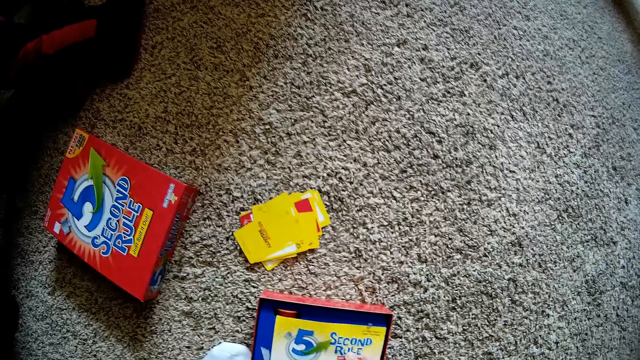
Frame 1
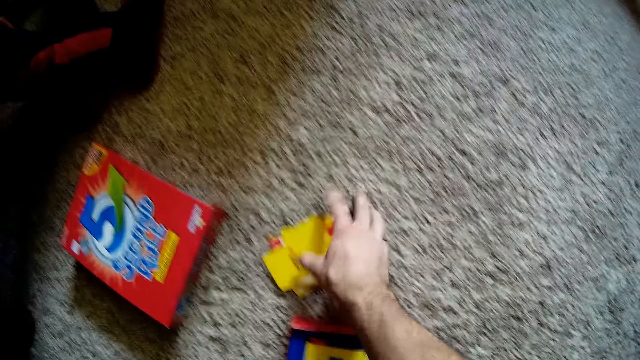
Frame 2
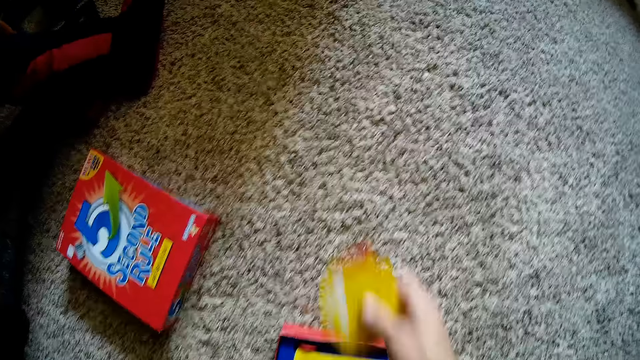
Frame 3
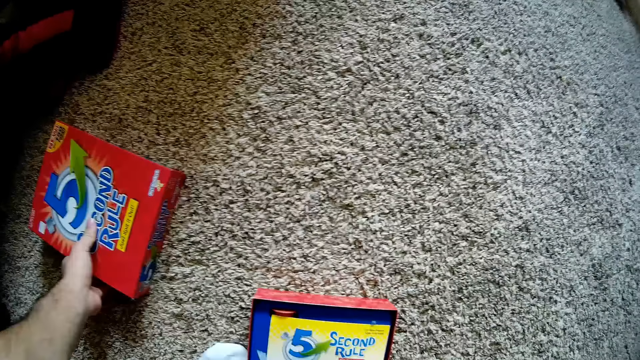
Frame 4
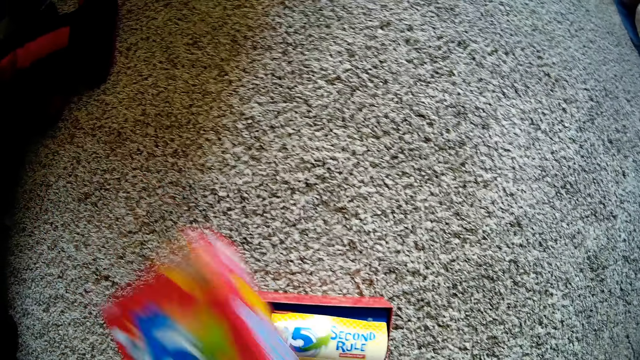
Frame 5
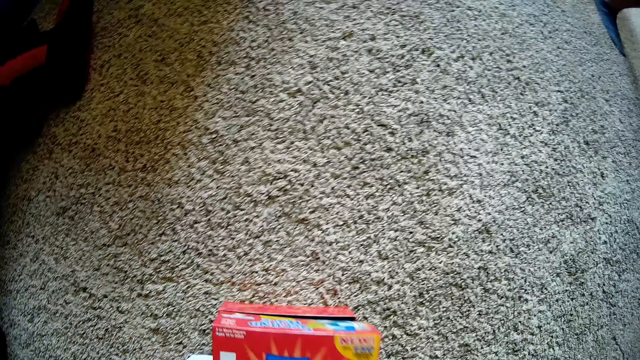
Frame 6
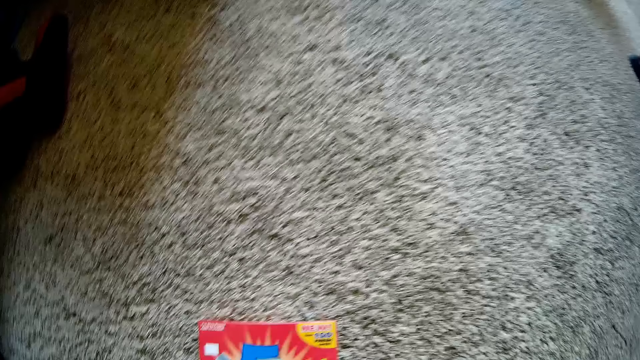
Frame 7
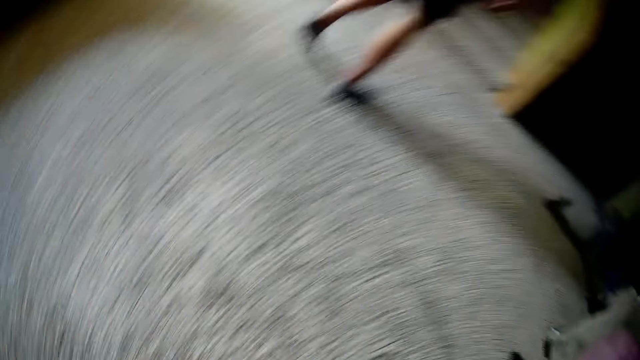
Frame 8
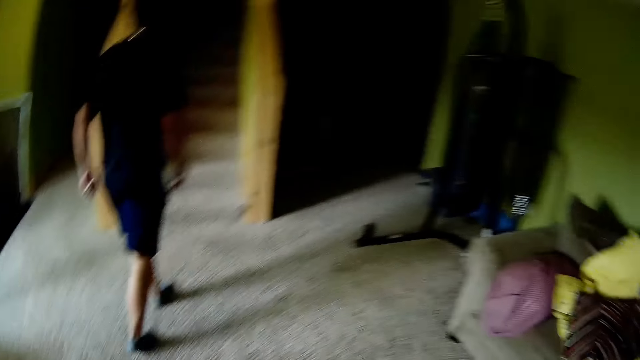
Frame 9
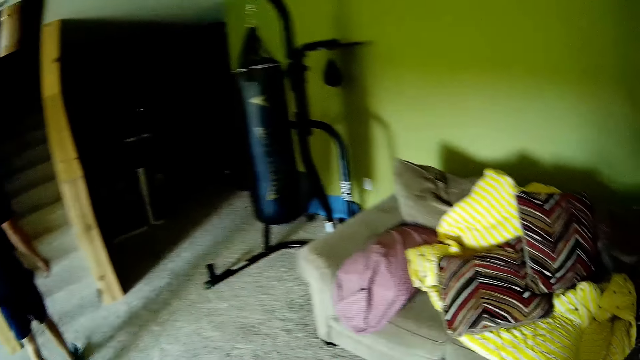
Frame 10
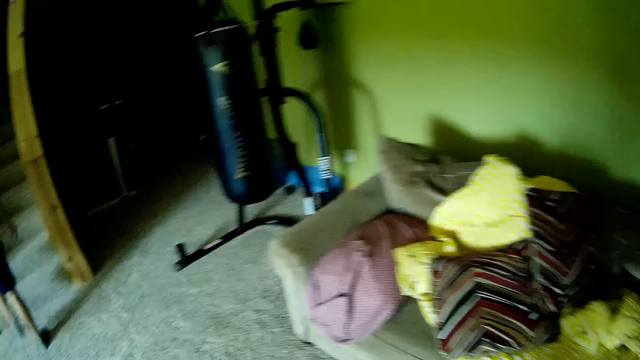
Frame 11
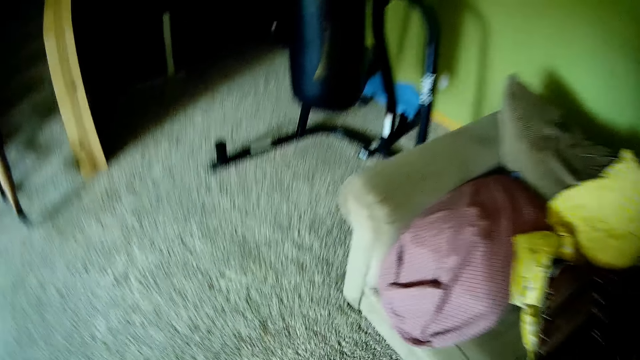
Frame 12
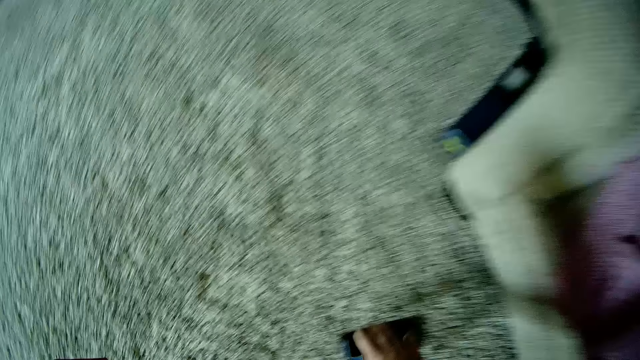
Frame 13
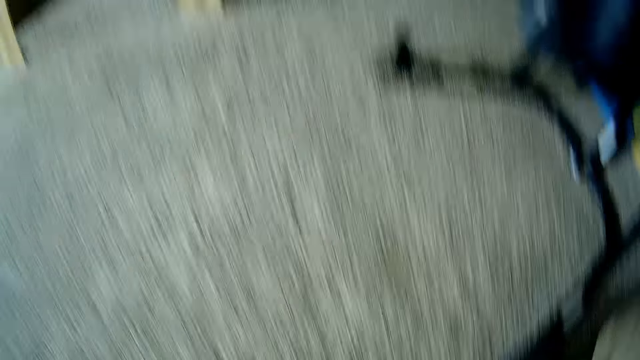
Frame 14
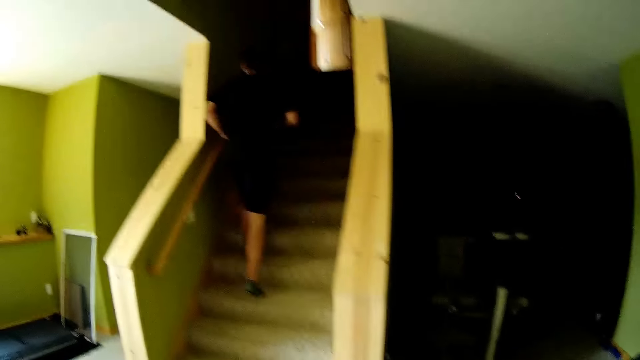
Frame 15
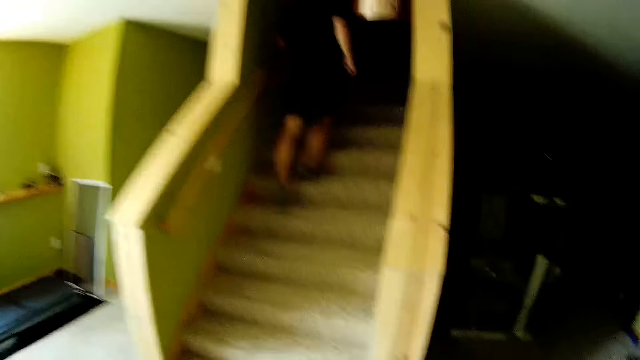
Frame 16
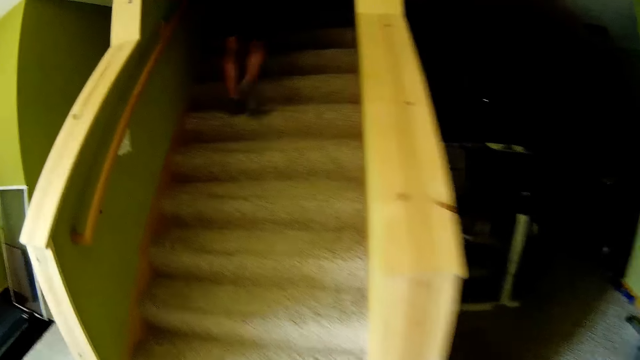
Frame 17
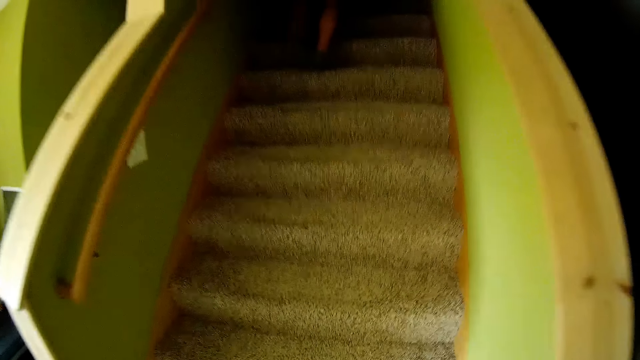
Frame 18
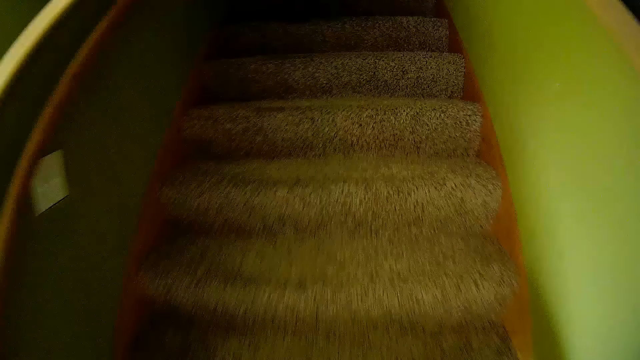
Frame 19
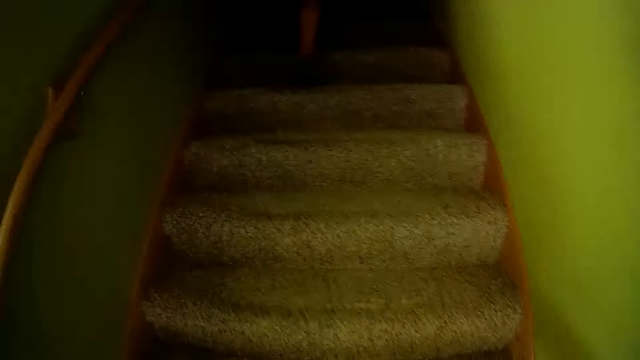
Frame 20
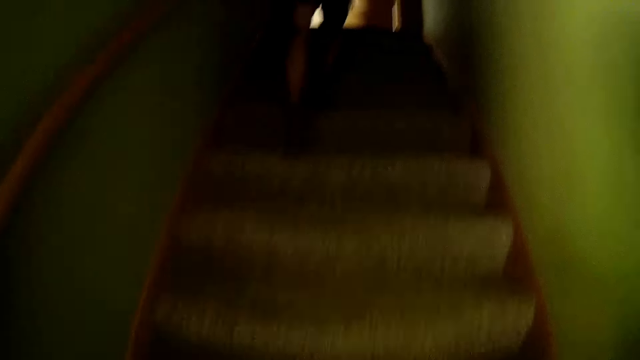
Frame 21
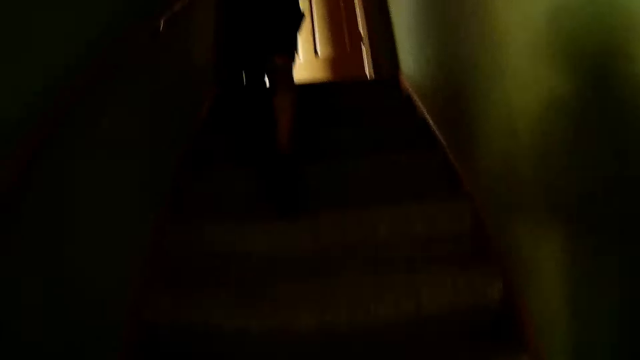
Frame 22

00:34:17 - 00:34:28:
The camera wearer arranges a 5 second rule paper in the box. They pick up 5 second rule cards from the floor with the right hand. They place the 5 second rule card in a box. They pick up a 5 second rule box lid from the floor with the left hand. They close the box. They look around a room. A man walks around the room. The camera wearer stands in the room. They walk around. The man goes through the stairs. The camera wearer goes through the stairs.

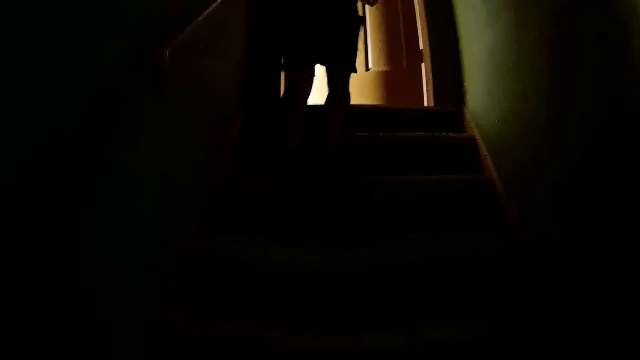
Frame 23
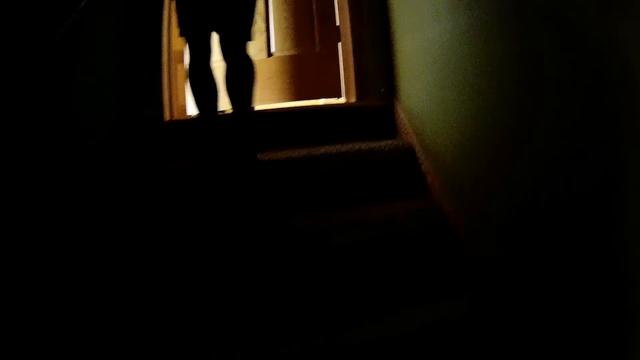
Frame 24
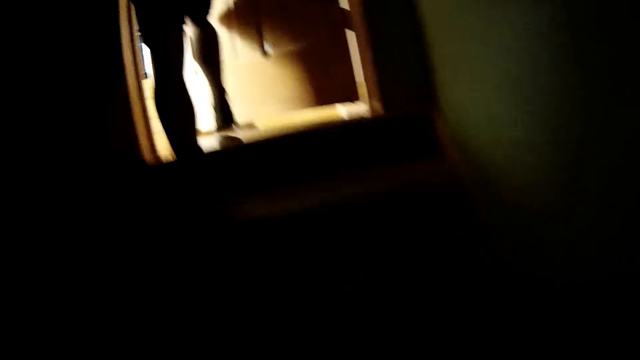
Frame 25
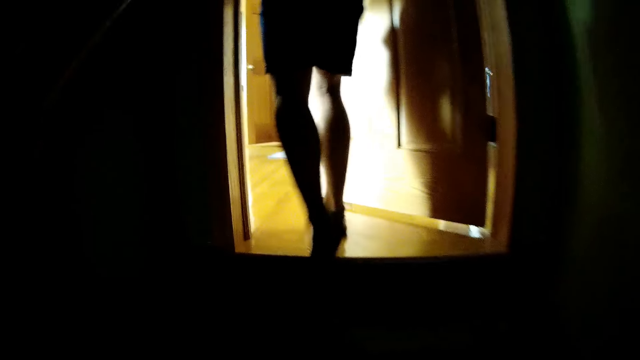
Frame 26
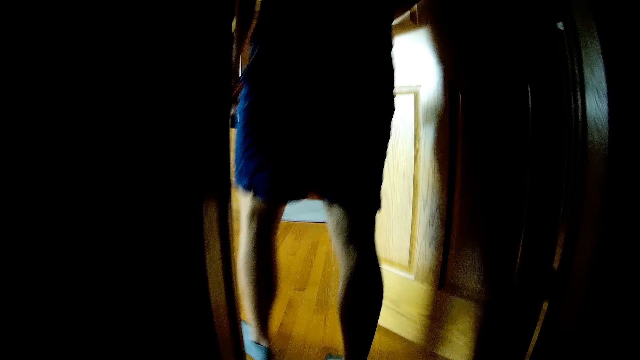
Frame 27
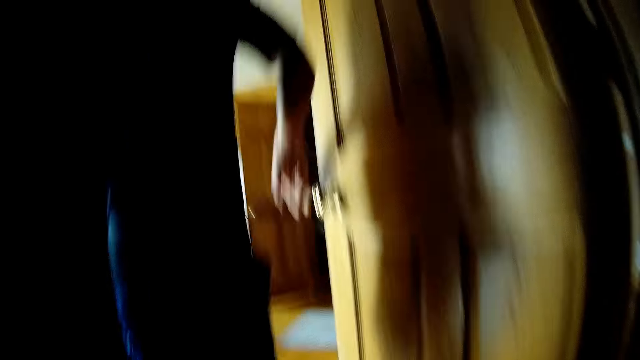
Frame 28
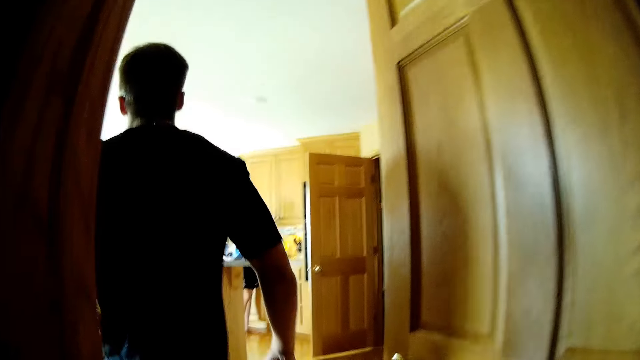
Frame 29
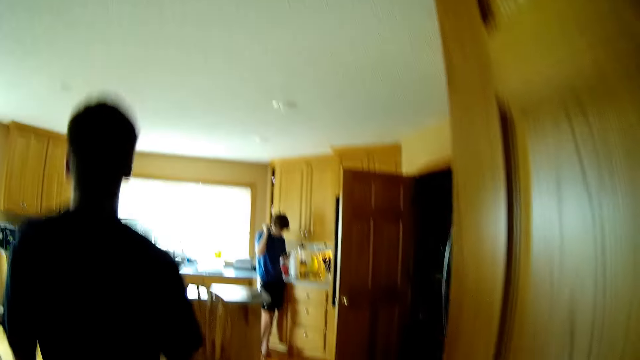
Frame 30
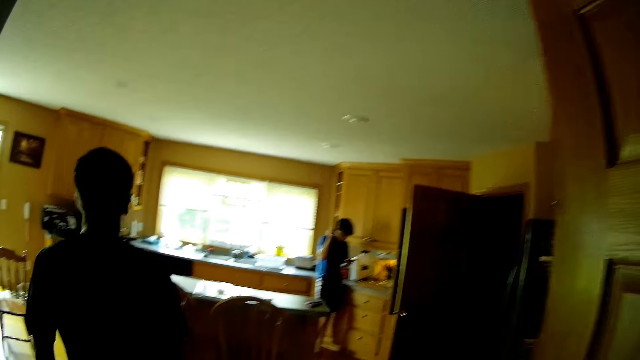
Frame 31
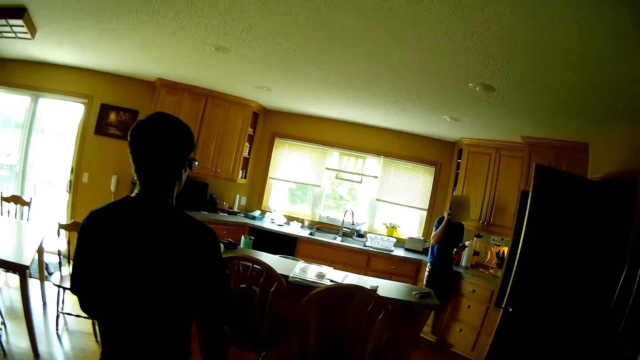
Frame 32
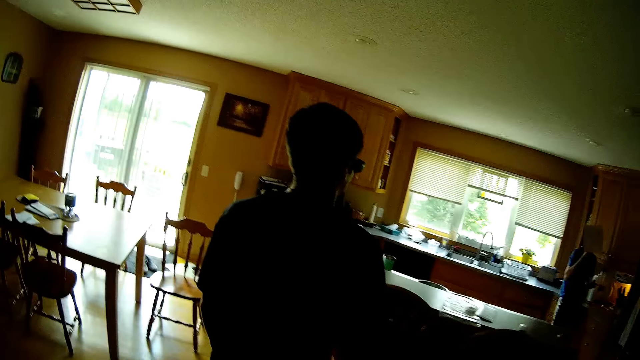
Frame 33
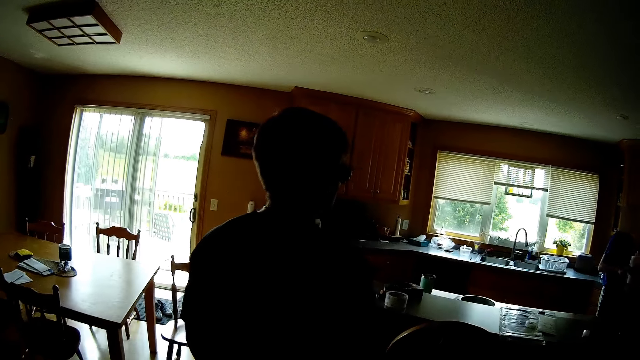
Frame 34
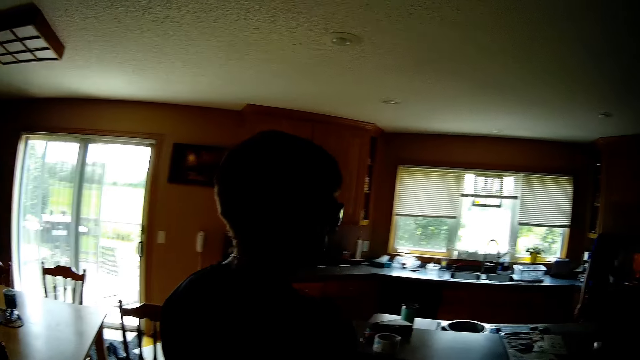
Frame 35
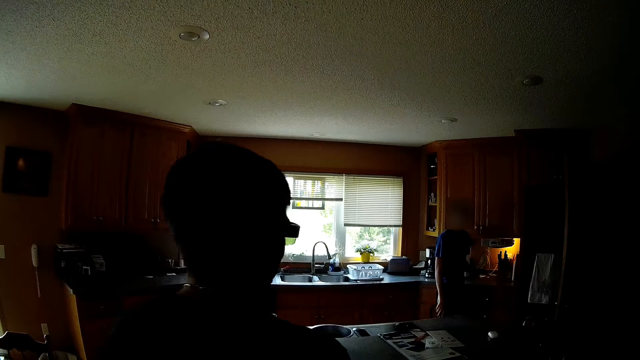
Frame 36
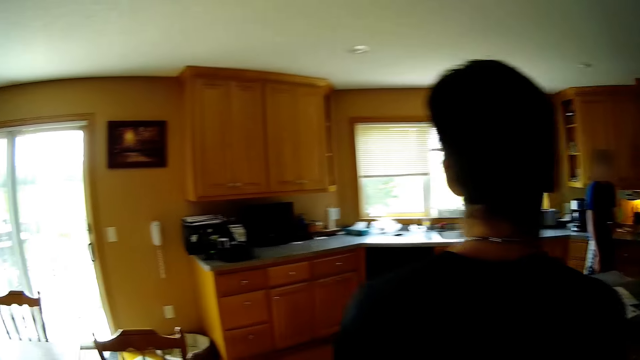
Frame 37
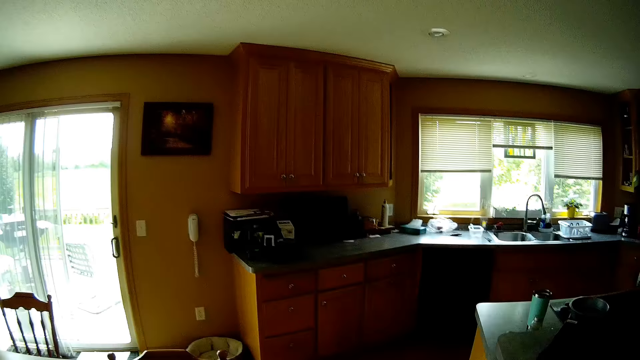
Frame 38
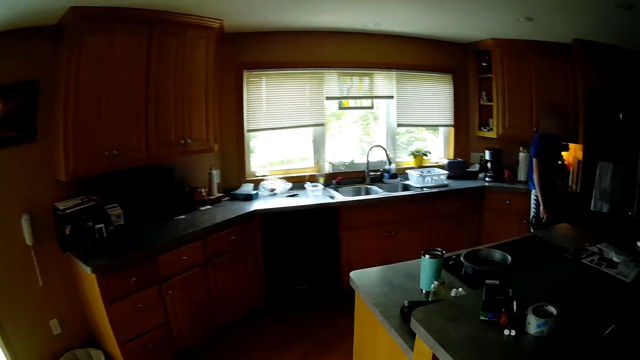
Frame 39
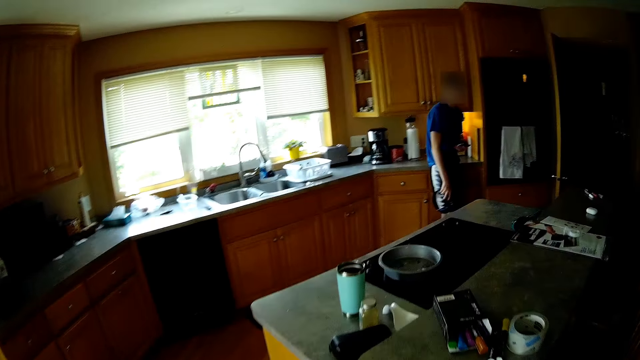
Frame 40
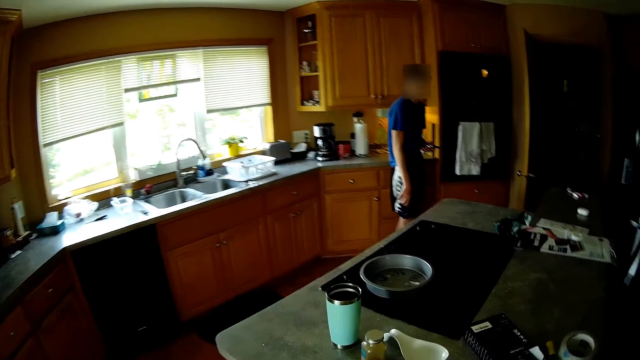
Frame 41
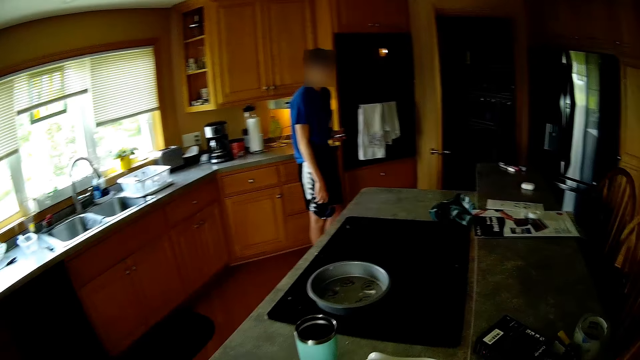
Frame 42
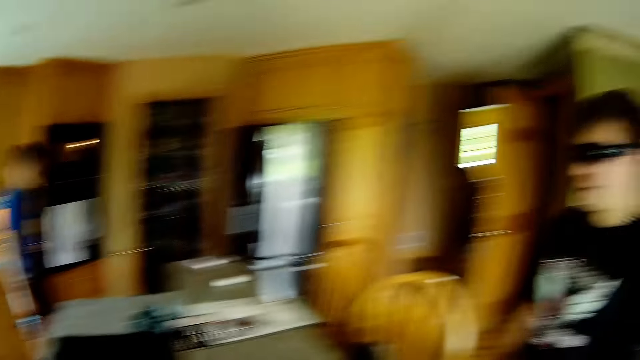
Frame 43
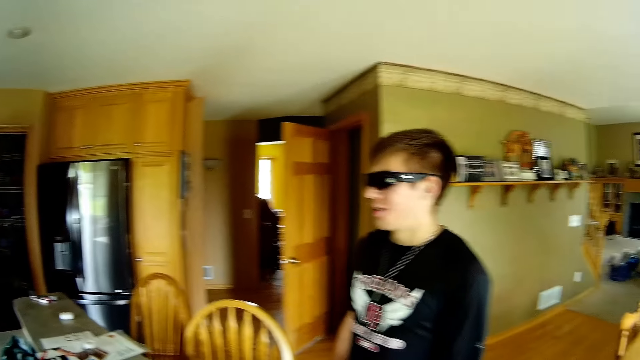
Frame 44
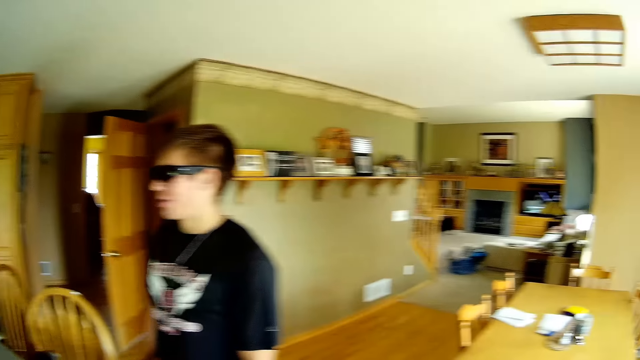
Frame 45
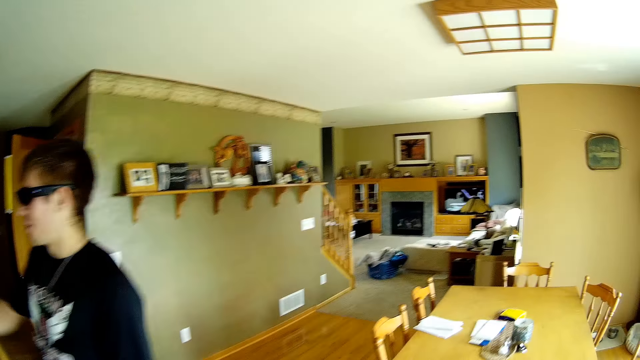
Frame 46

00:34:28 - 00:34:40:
A man opens a door. The camera wearer enters a kitchen room. The man walks around the kitchen room. The camera wearer walks around the kitchen room. They look around the kitchen room.
